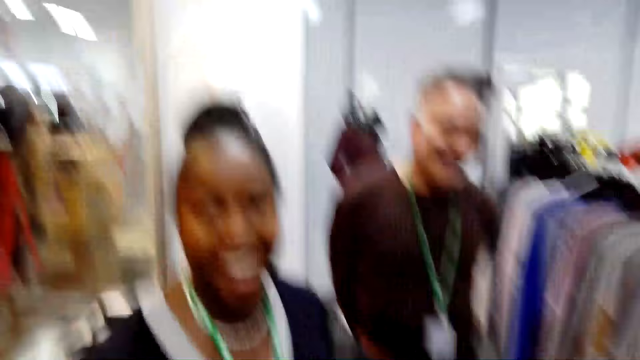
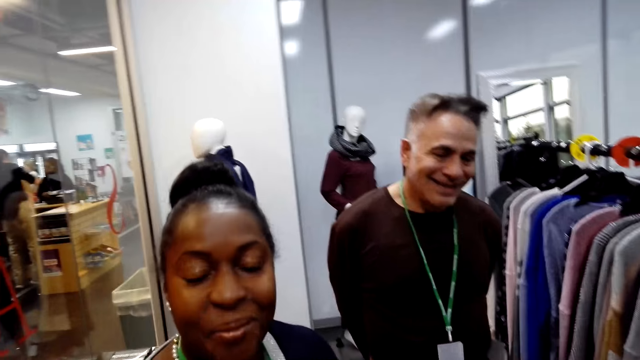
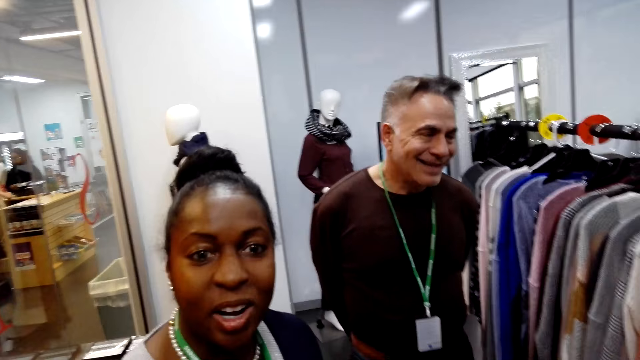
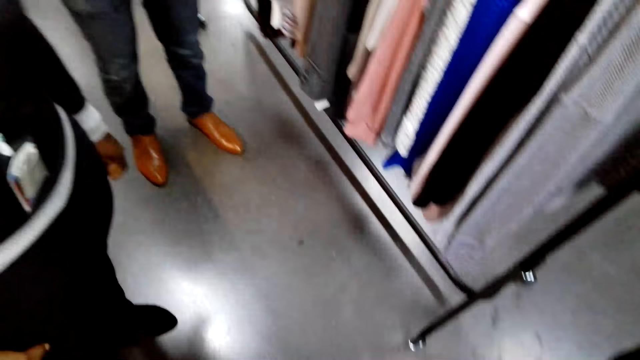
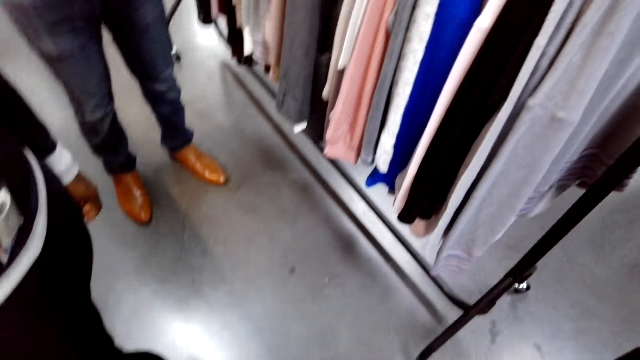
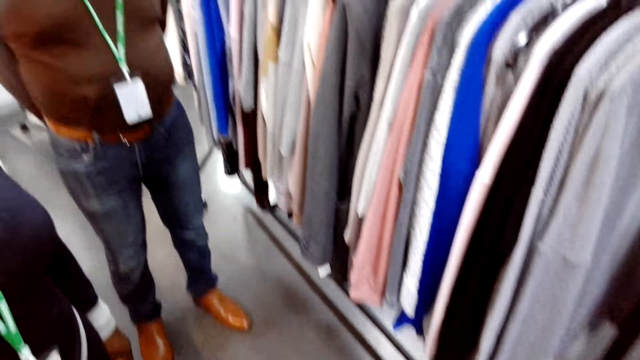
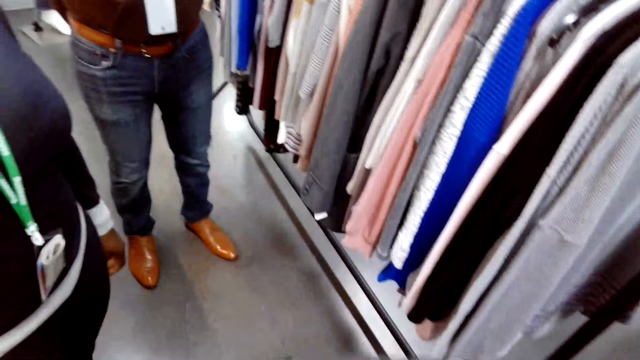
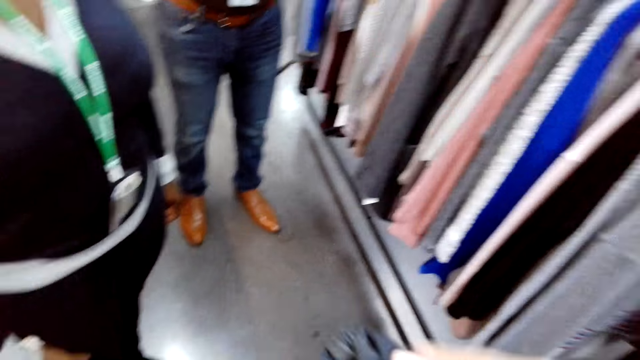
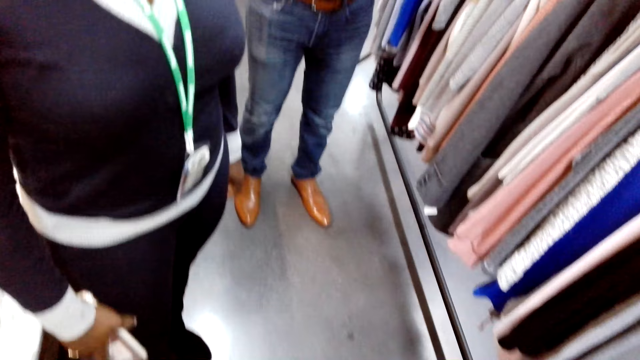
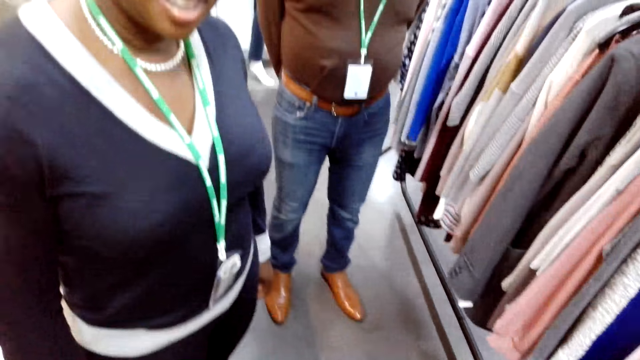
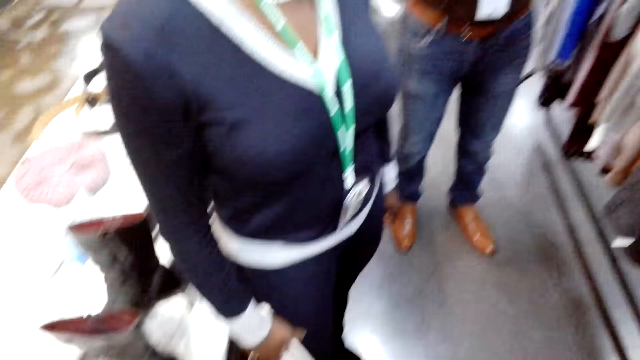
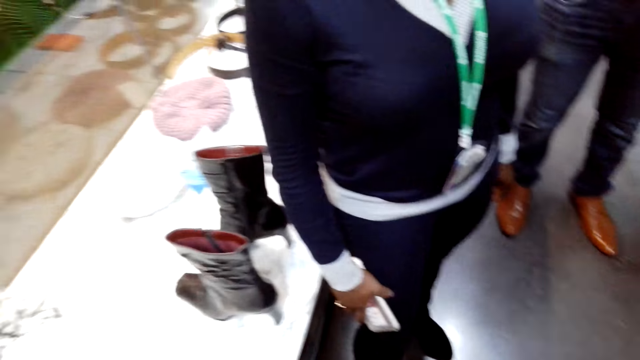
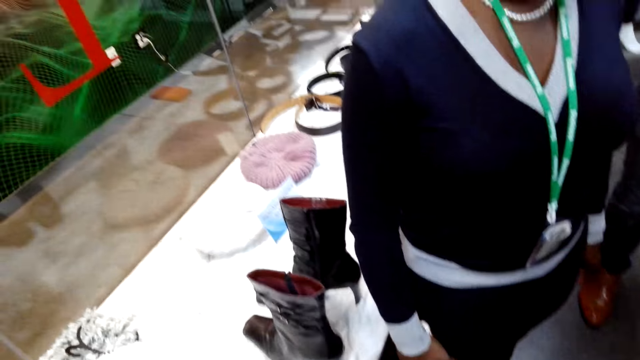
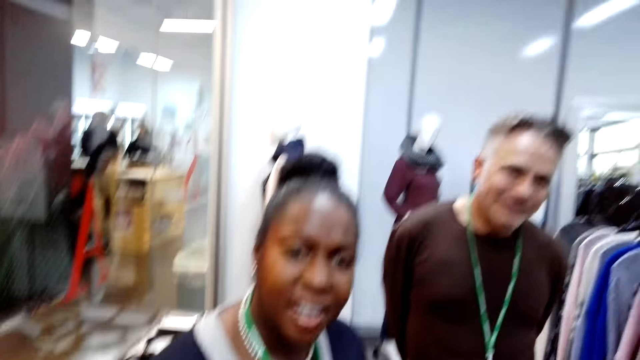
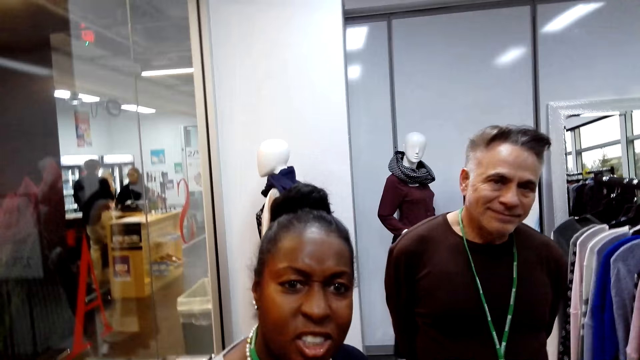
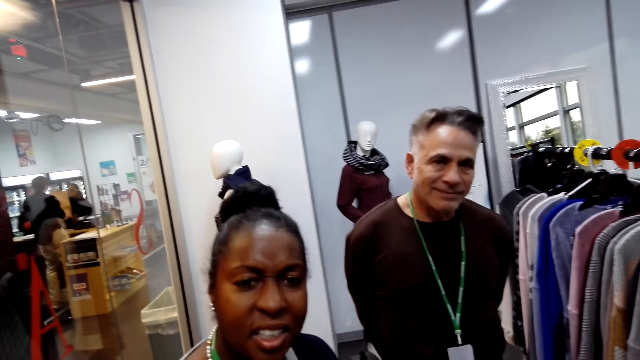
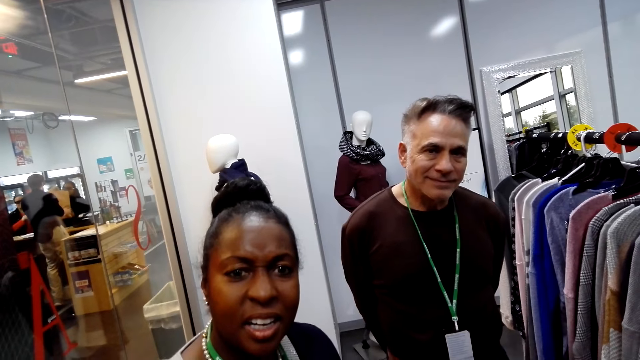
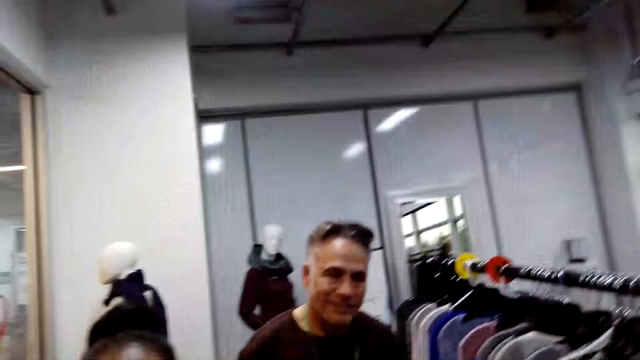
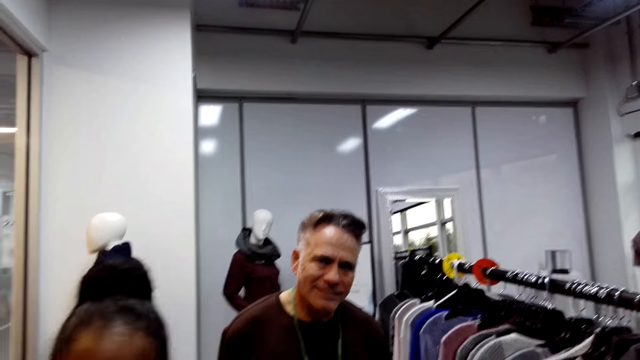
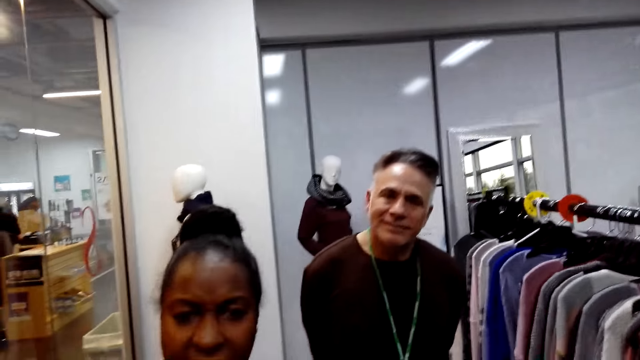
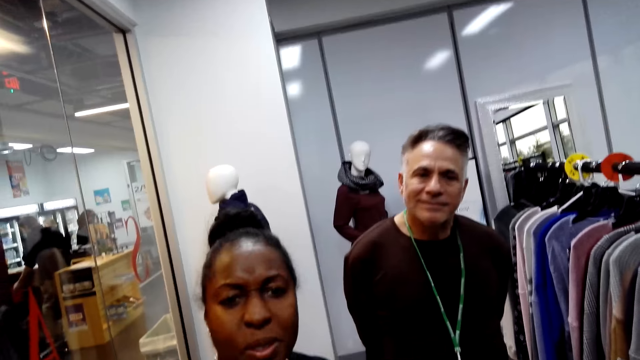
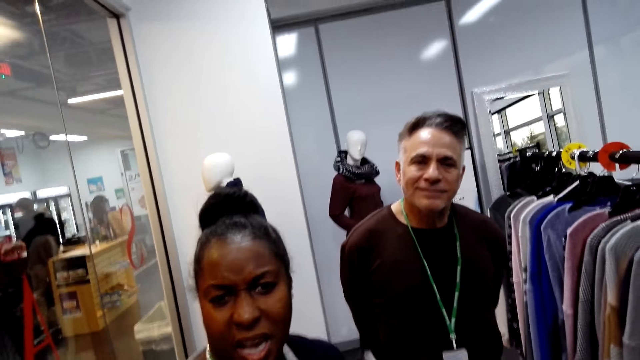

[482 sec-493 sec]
The camera wearer looks around the floor. They fold the trouser. They converse with a woman.

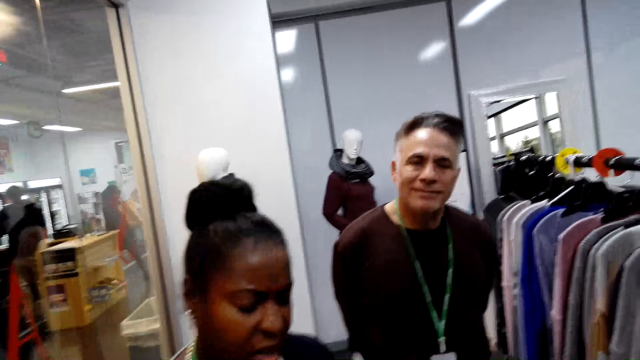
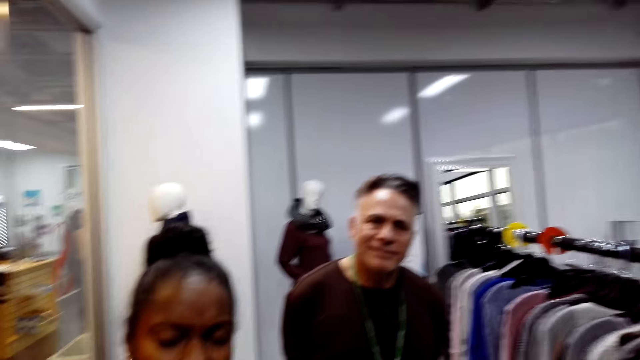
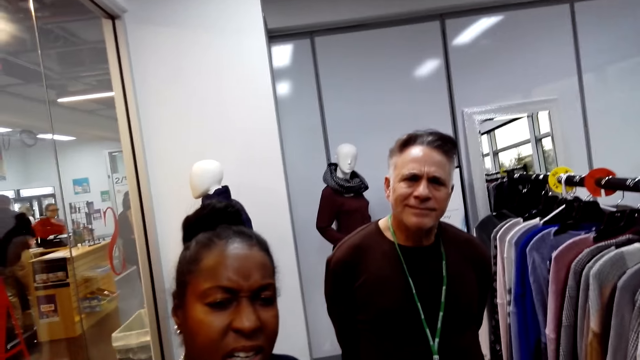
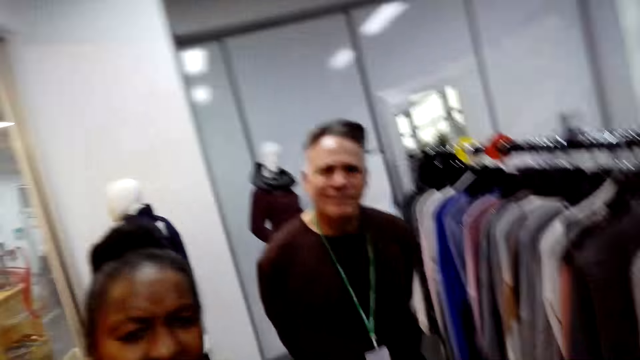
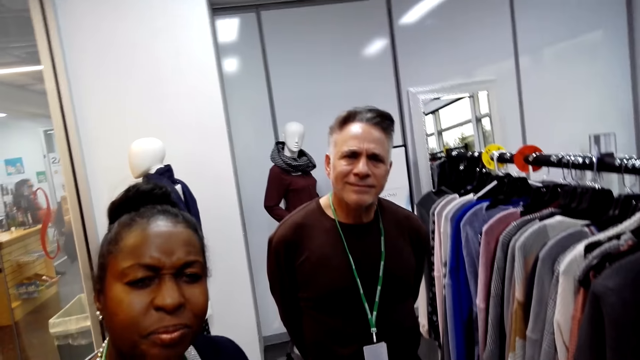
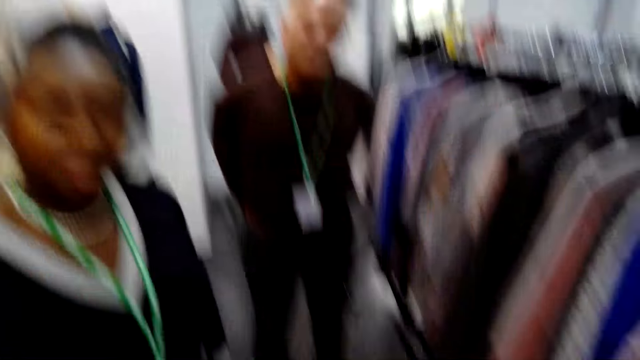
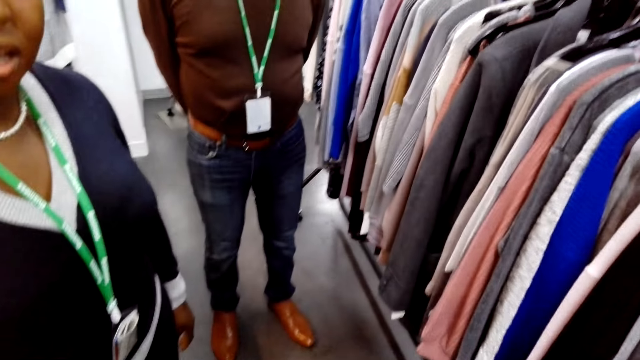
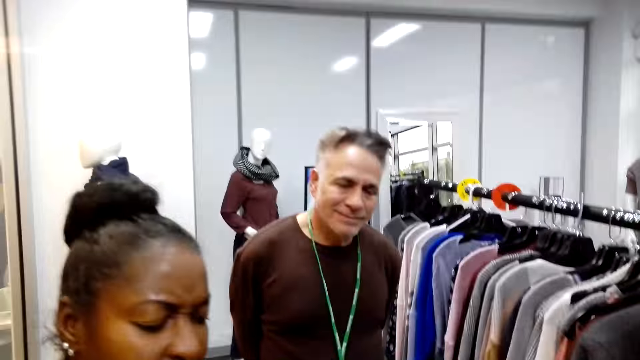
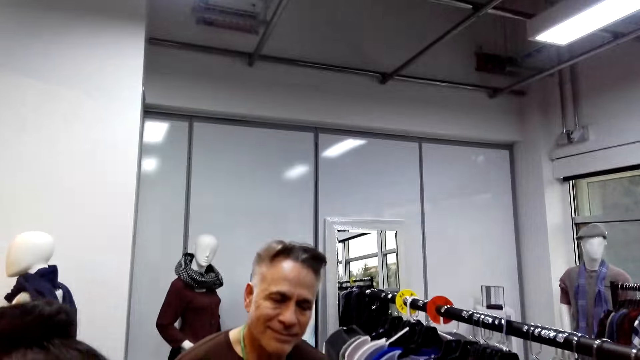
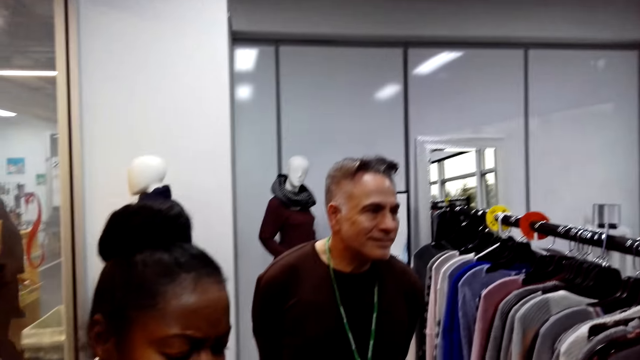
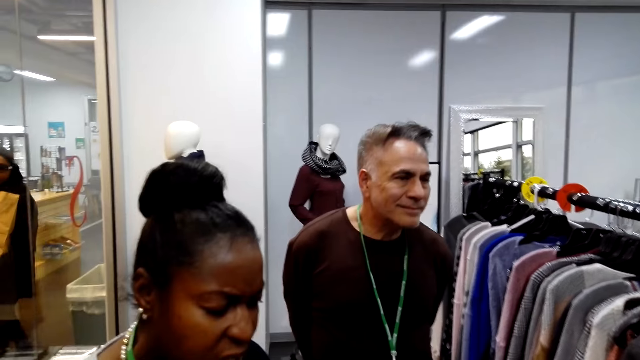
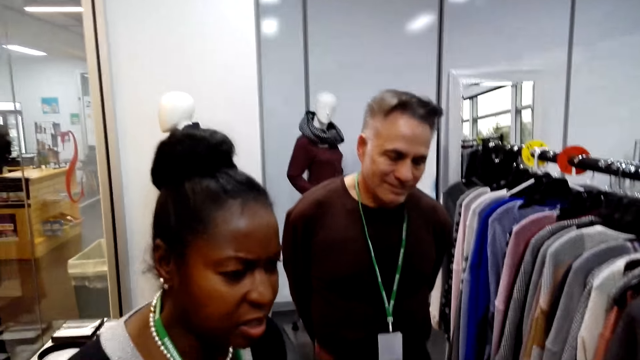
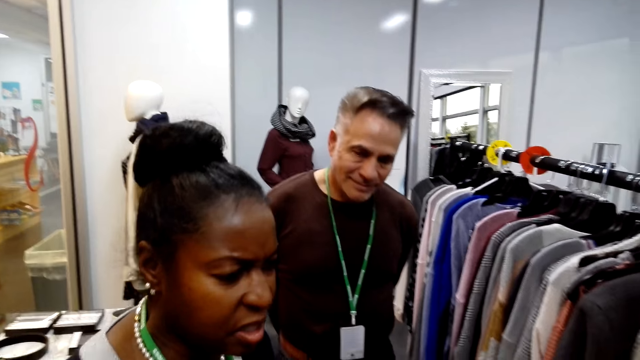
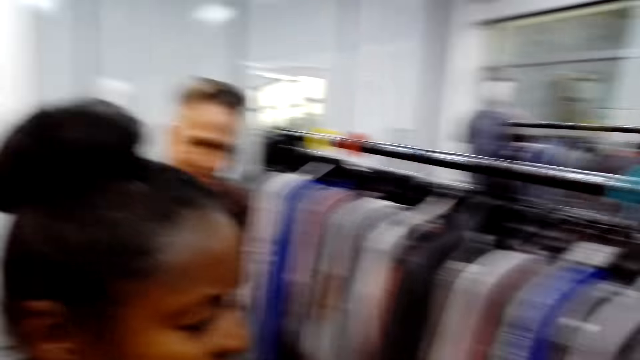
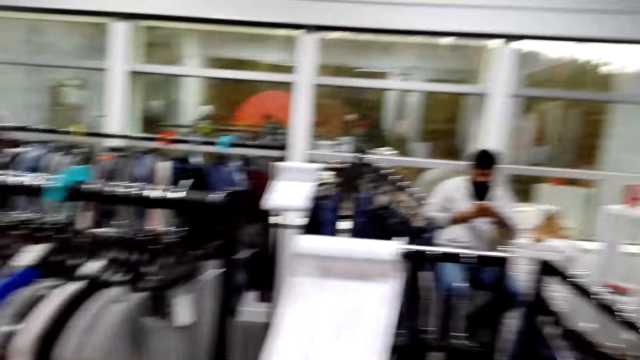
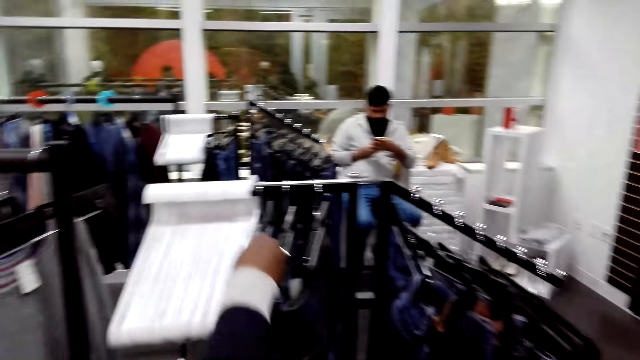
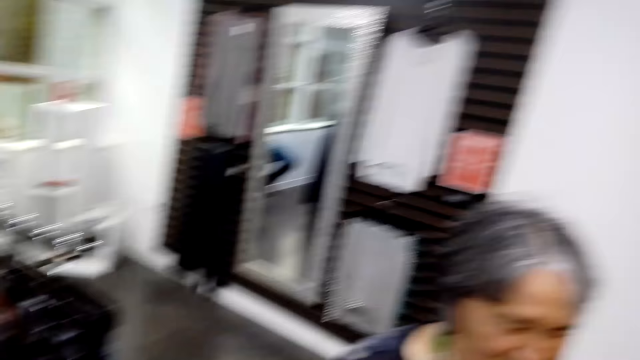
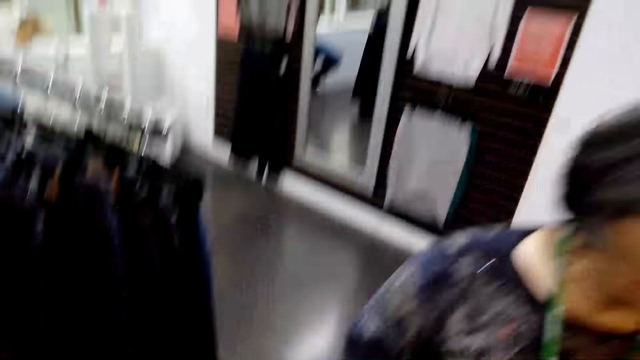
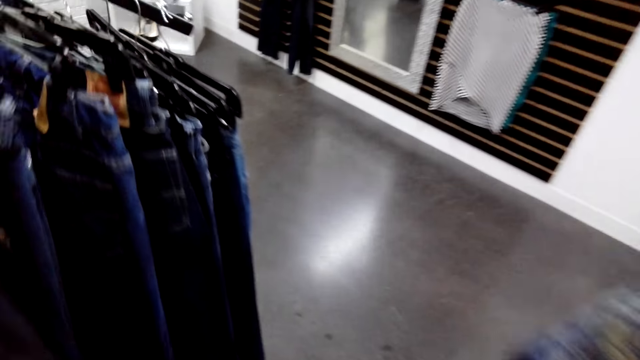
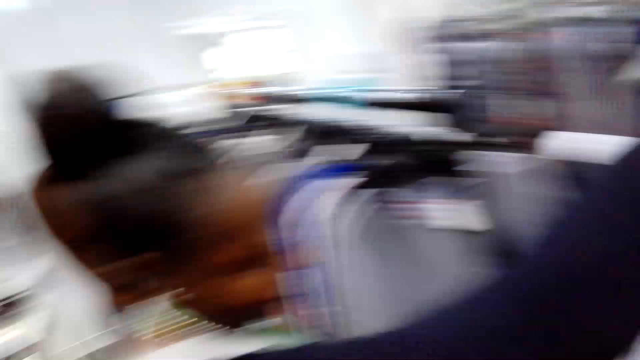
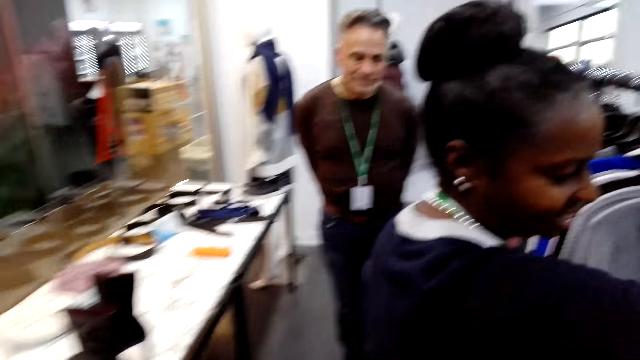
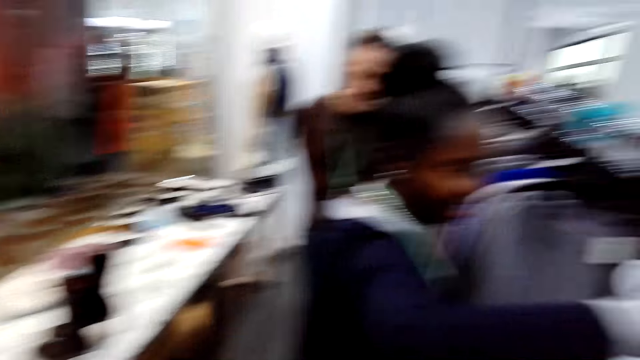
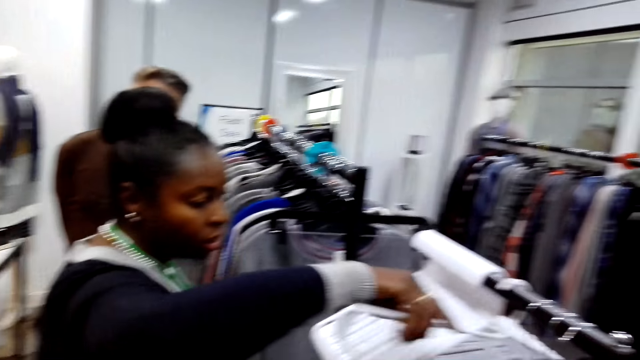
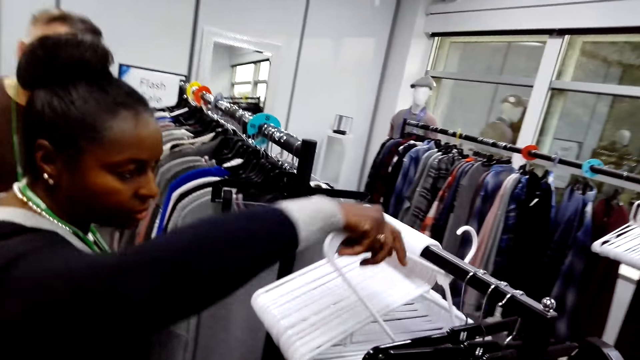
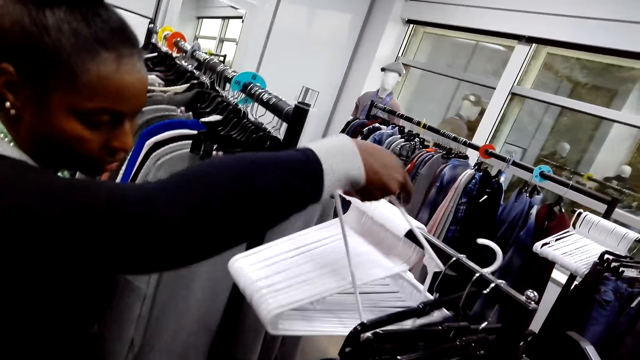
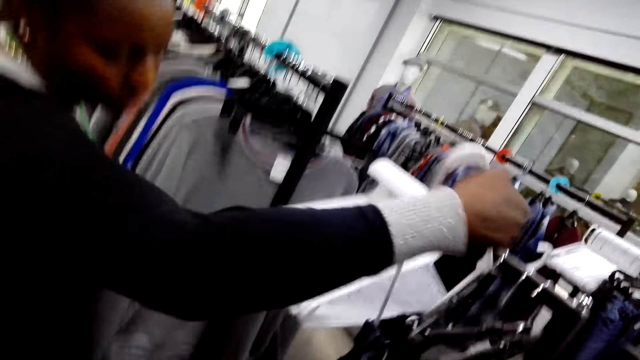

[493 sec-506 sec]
A woman responds to the camera wearer. The camera wearer turns around the shop. The woman arranges the hangers in the rack and adjusts a hanger on the stand.
